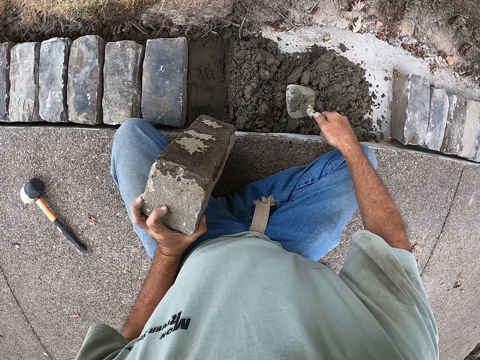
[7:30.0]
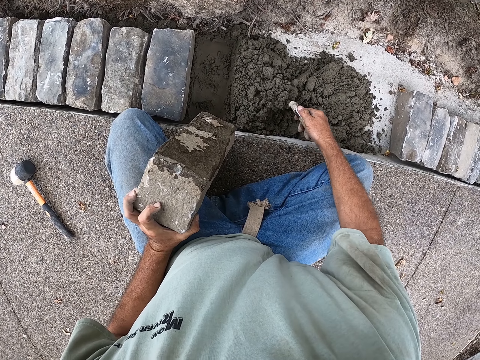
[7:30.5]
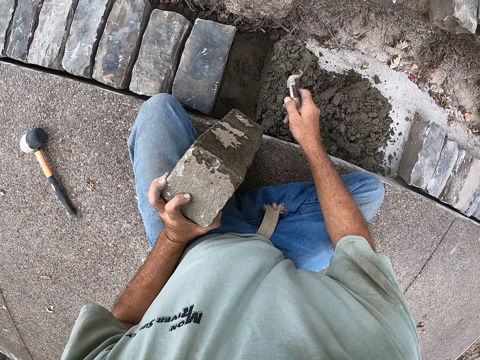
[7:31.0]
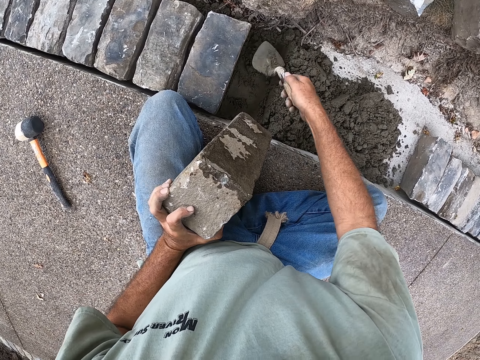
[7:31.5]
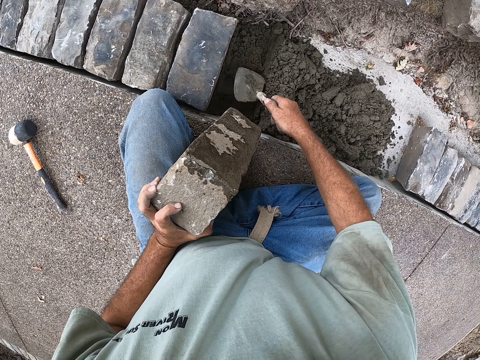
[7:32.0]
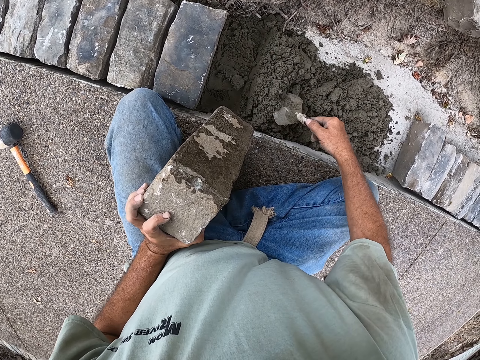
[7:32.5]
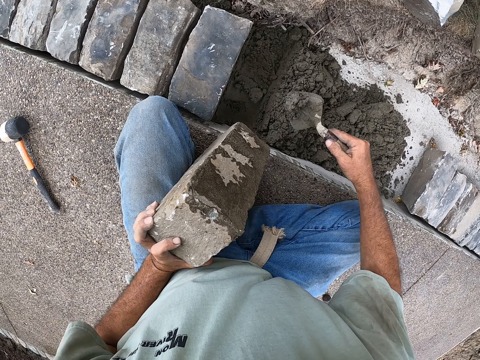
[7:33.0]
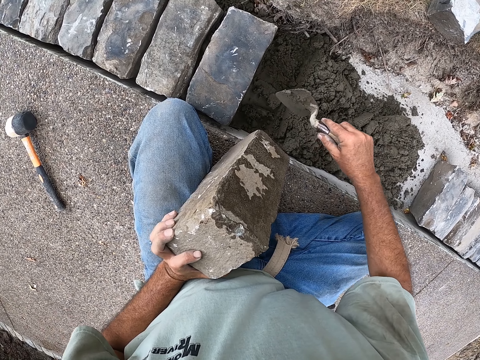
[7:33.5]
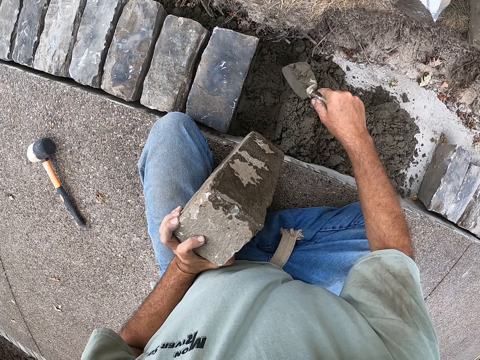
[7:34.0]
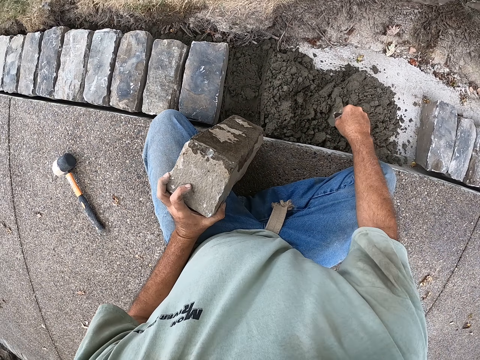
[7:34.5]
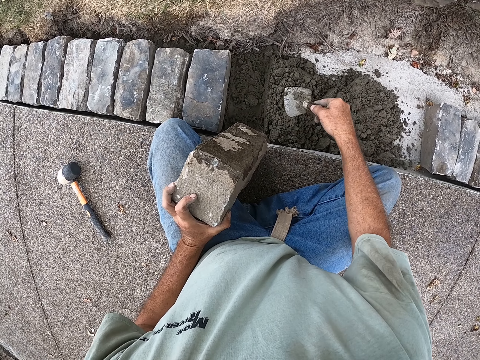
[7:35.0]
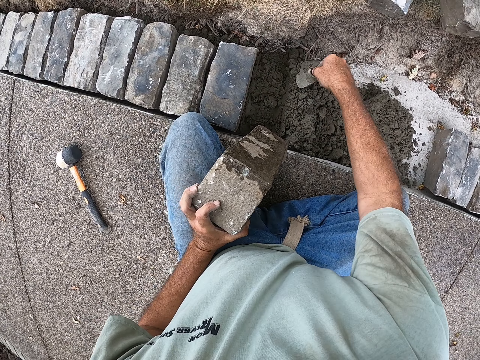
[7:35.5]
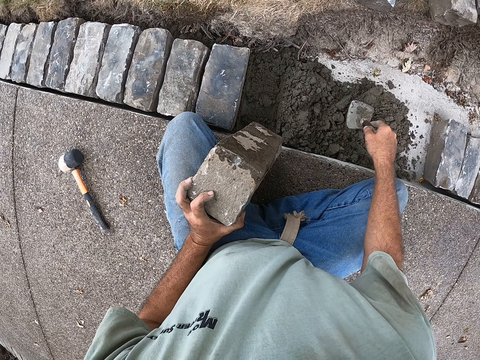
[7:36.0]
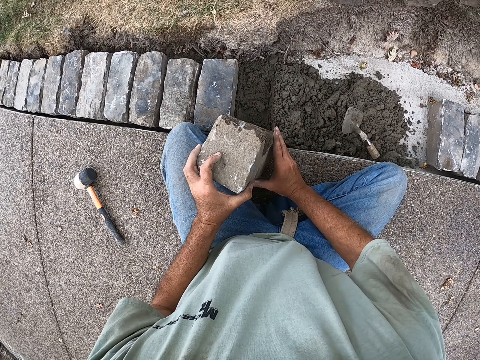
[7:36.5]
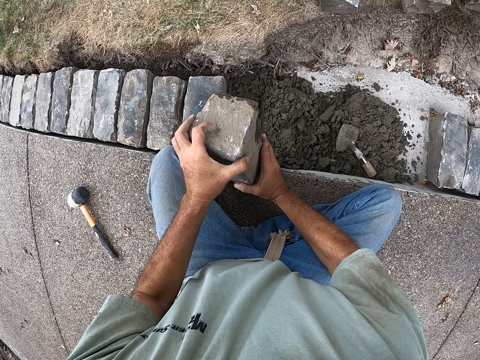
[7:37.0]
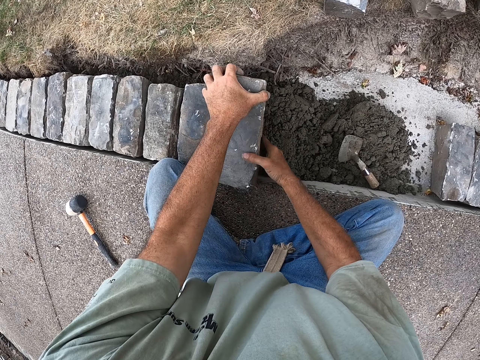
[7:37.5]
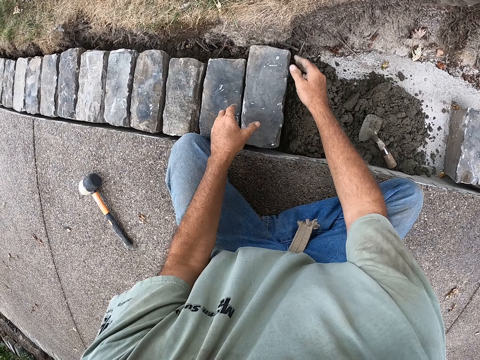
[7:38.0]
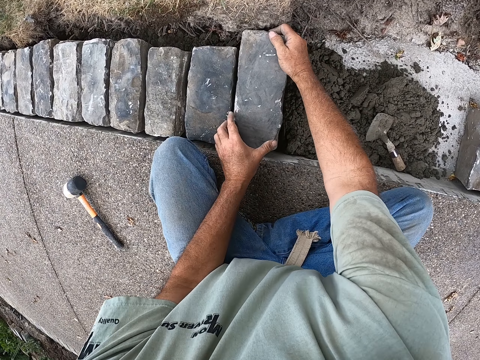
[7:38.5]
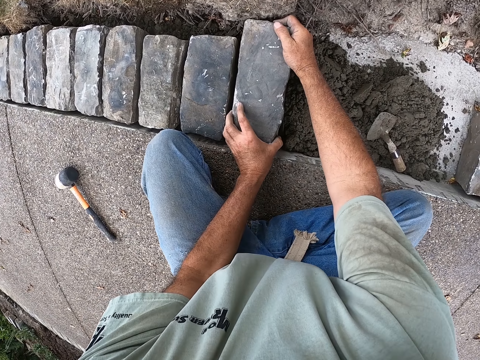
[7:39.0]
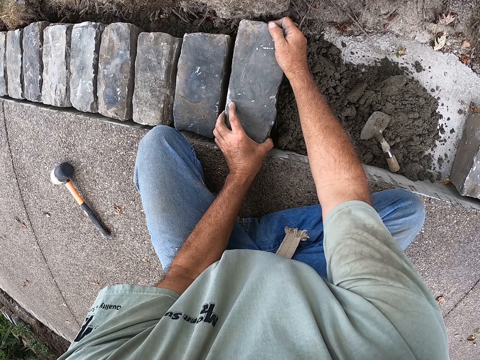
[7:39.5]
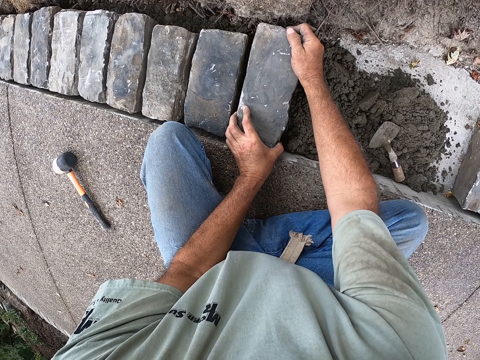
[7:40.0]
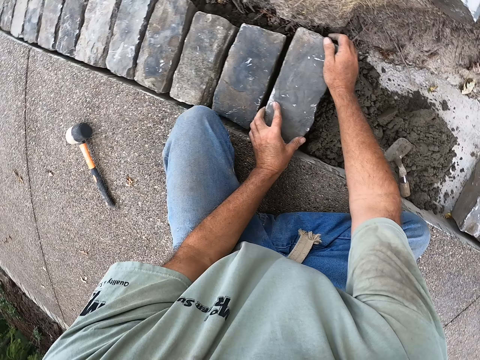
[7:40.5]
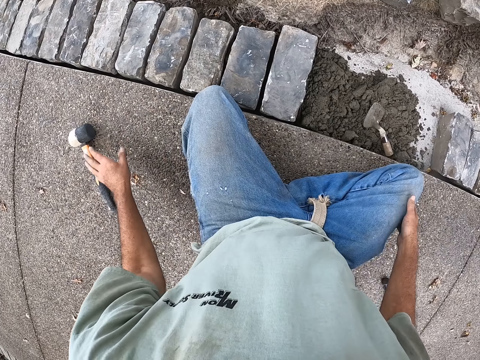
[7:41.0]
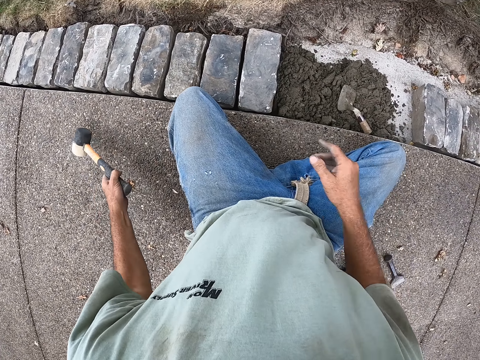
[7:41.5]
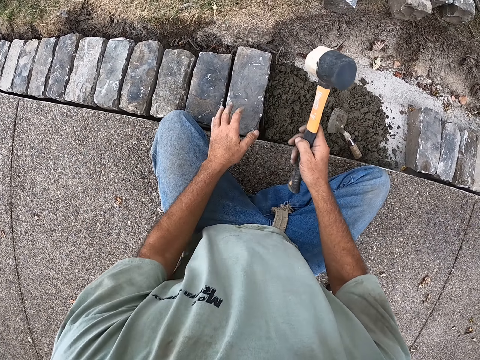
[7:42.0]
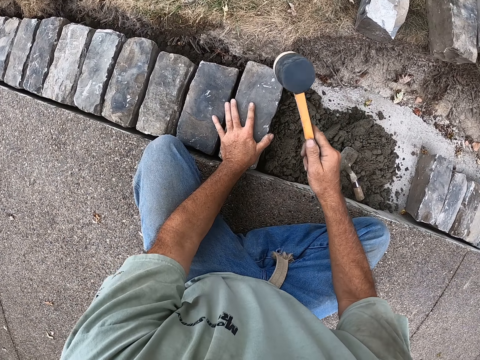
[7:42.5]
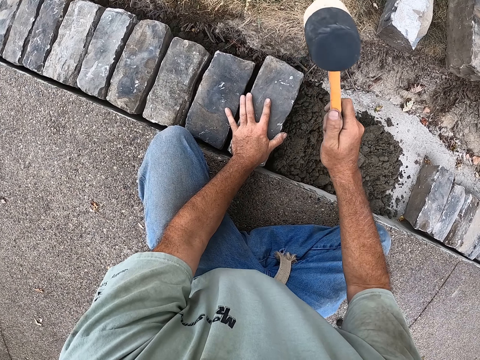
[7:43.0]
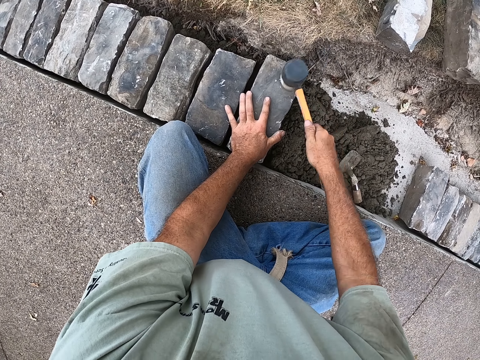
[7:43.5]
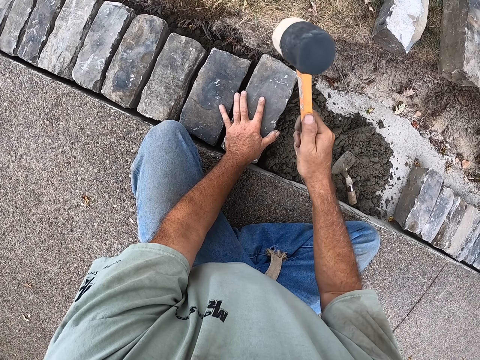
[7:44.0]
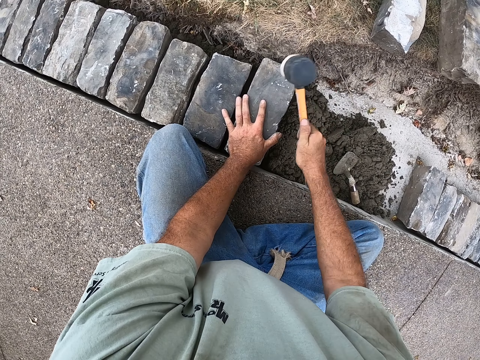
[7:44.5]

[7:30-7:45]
The camera wearer picks up the building trowel. They scoop the cement. They scoop the cement again. They place the building trowel down. They place the block down. They pick up the mallet. They hit the block with the mallet.

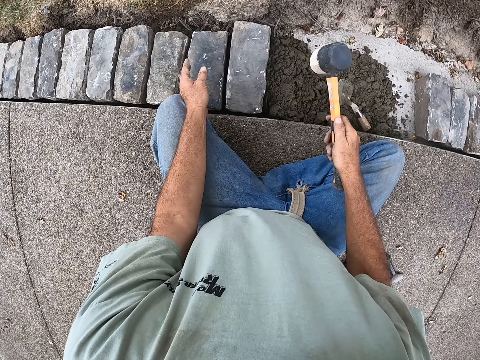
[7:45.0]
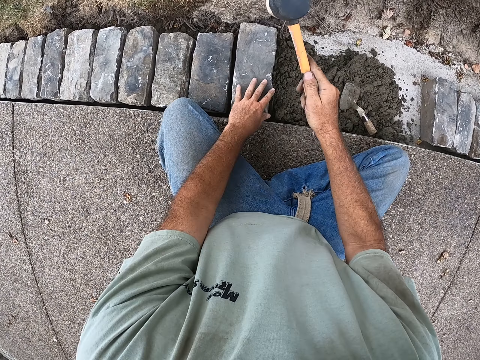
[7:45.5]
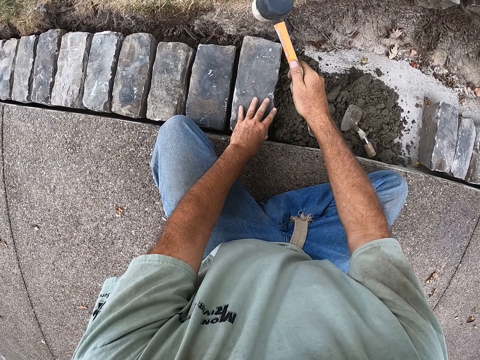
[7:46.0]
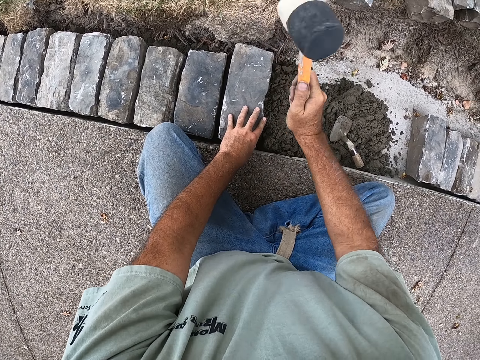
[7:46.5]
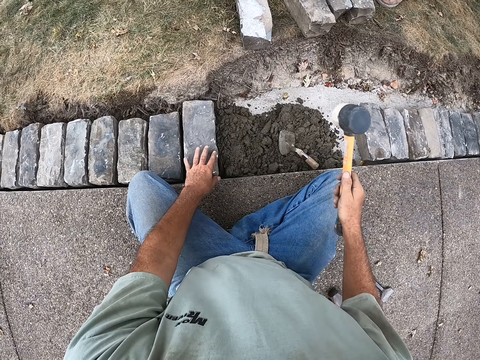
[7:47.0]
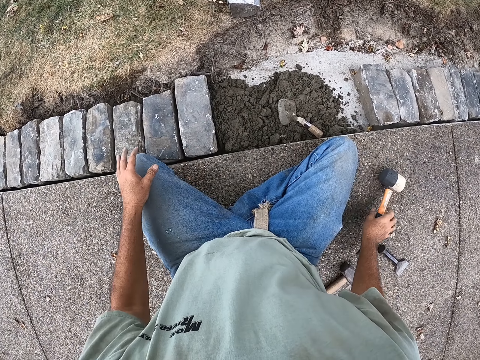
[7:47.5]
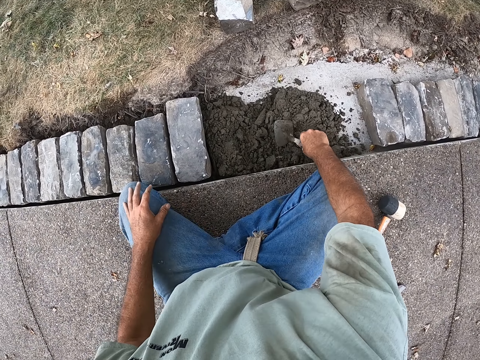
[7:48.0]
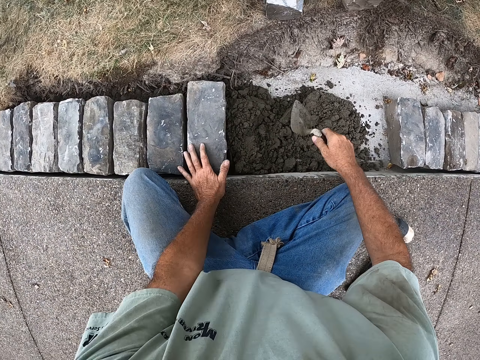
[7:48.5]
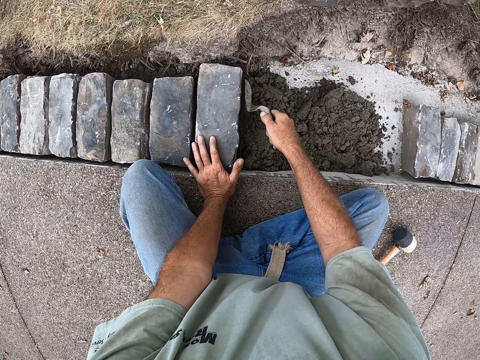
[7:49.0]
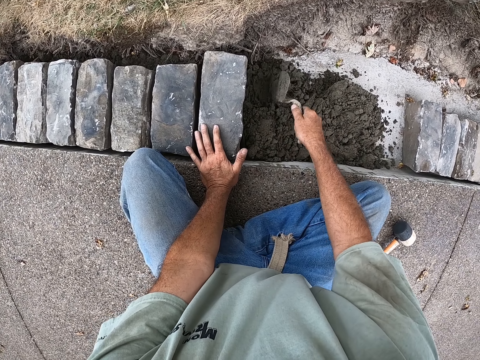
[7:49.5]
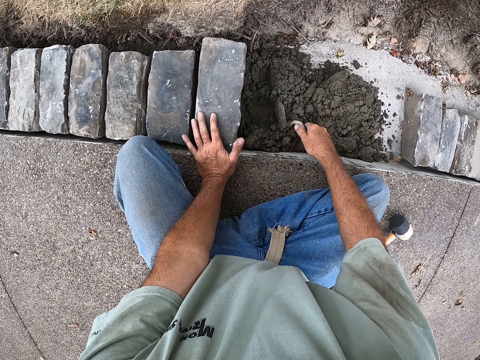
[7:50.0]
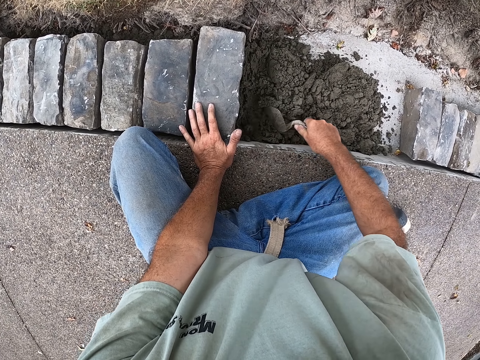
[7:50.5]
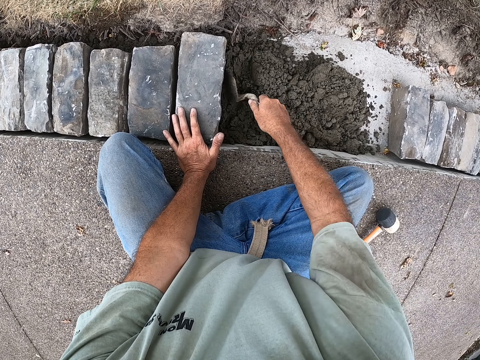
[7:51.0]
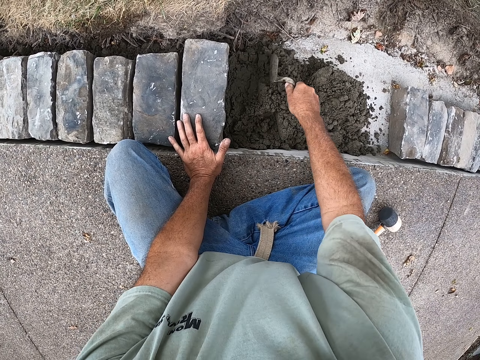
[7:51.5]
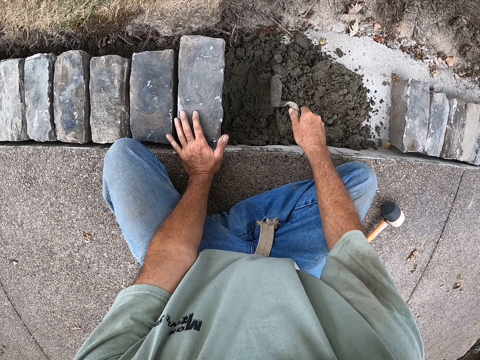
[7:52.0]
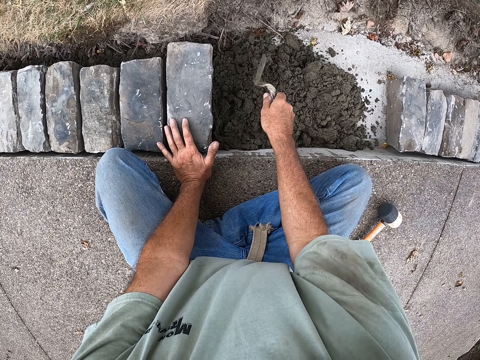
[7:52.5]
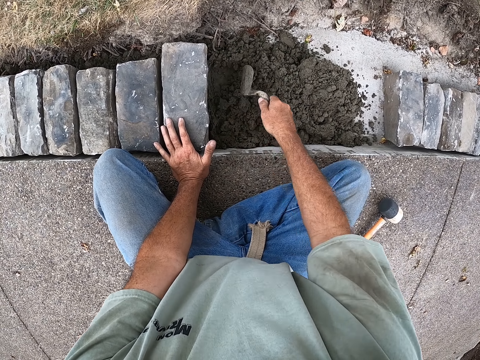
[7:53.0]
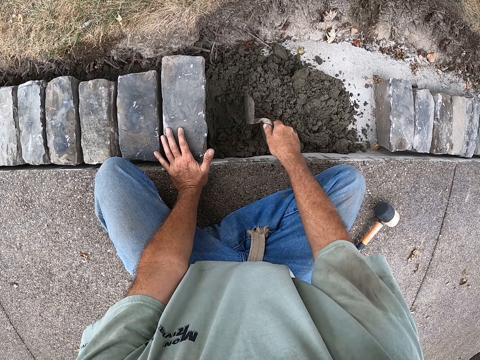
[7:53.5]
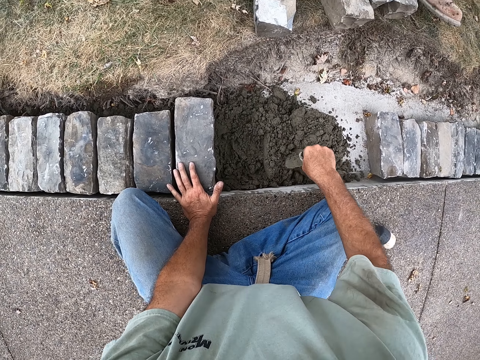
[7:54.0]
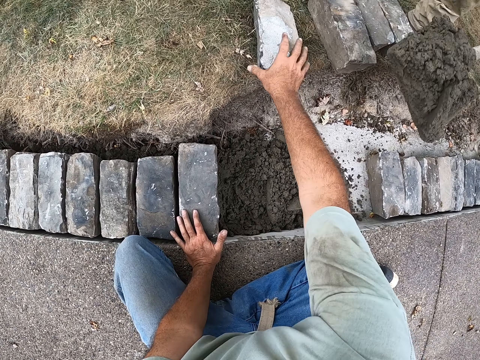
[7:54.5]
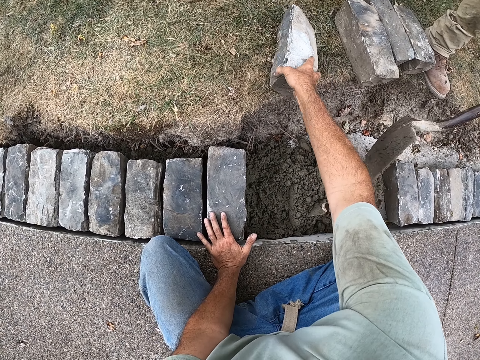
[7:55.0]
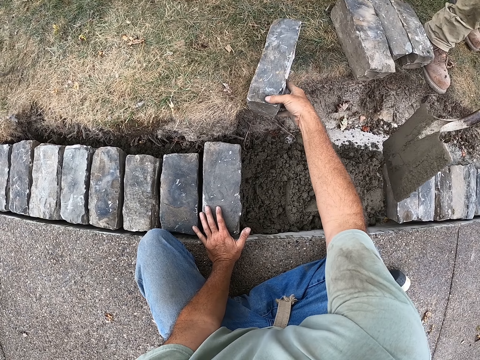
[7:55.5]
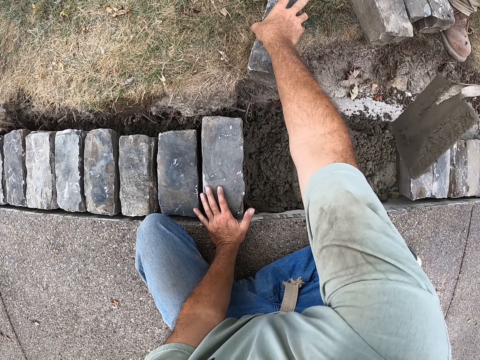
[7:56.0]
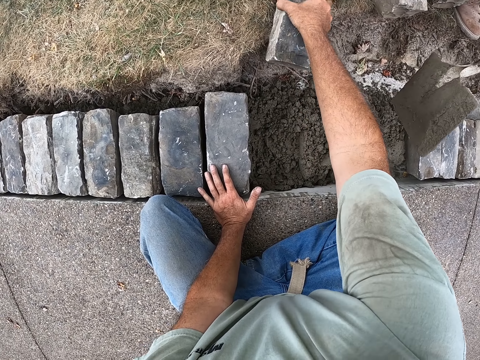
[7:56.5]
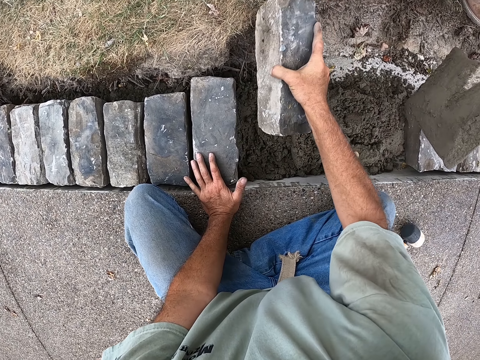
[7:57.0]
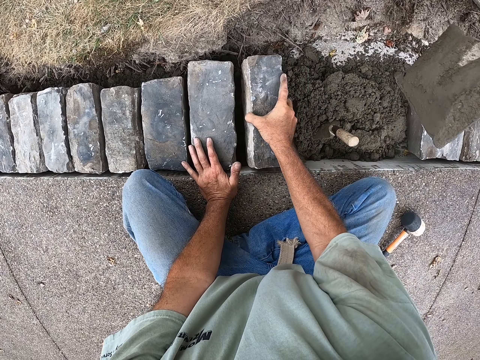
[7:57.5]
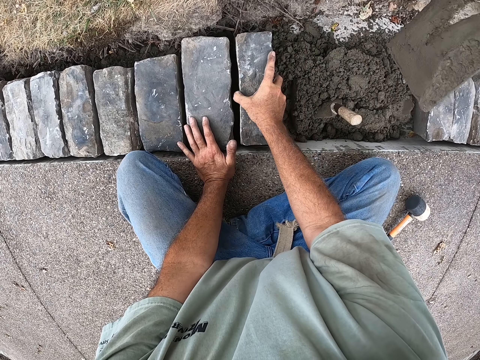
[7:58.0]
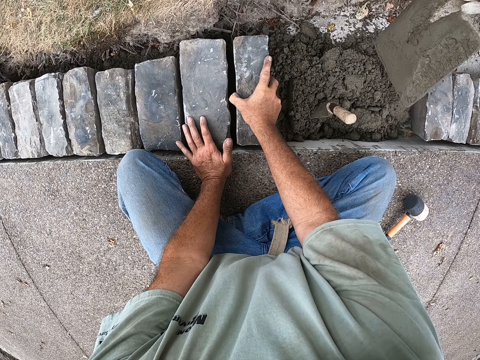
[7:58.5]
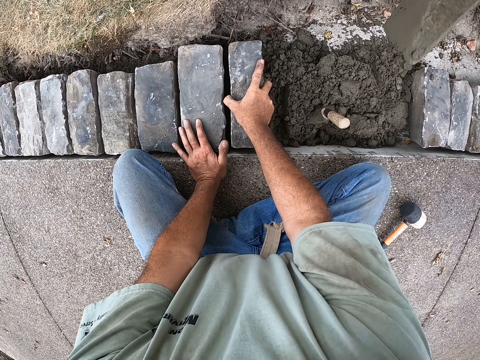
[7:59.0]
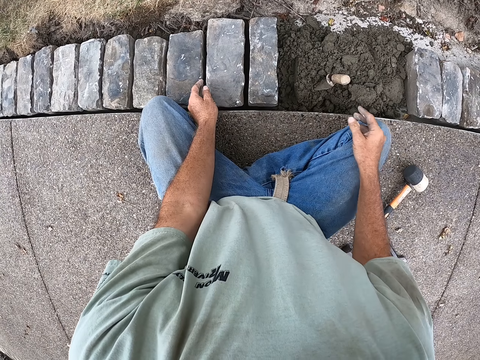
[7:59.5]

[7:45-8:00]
The camera wearer hits the block with the mallet. They place the mallet down. They pick up the building trowel. They spread the cement with the building trowel. They pick up the block. They place the block down.
